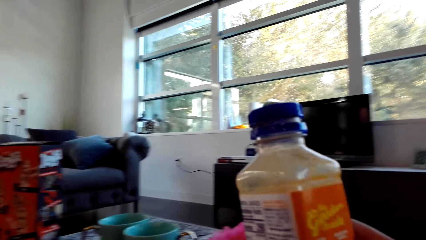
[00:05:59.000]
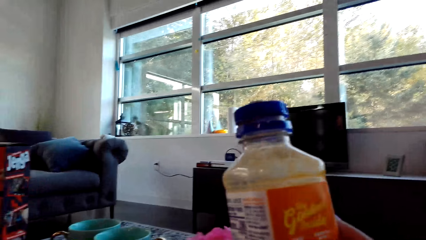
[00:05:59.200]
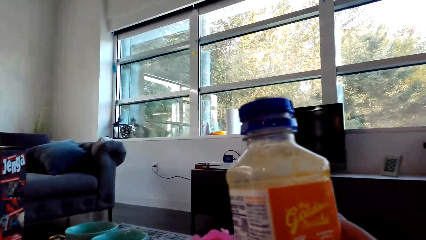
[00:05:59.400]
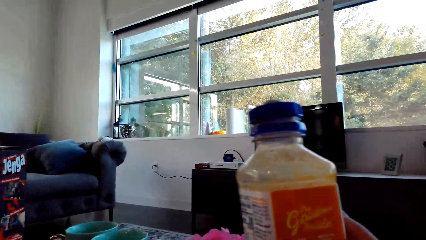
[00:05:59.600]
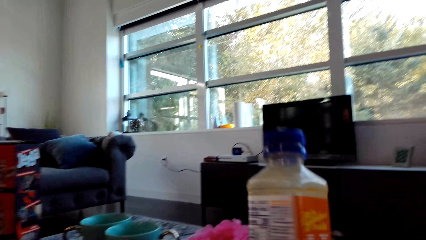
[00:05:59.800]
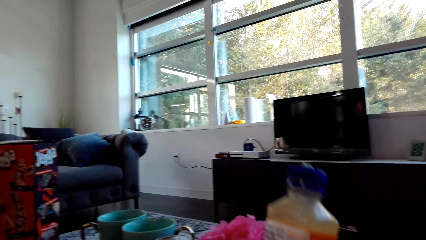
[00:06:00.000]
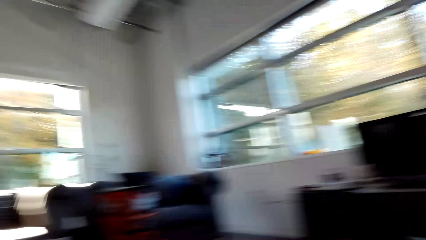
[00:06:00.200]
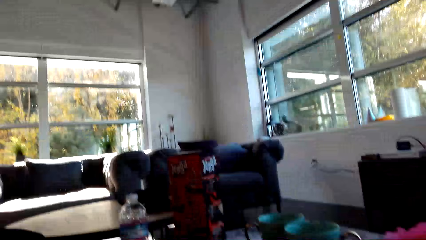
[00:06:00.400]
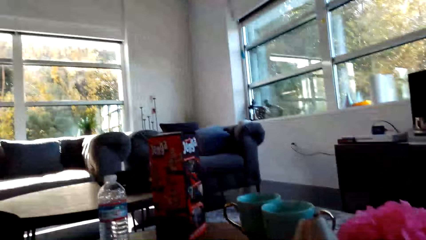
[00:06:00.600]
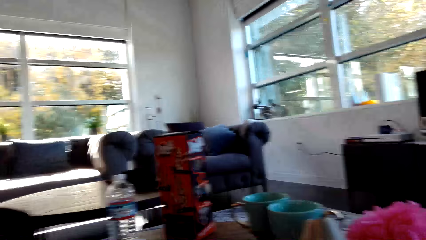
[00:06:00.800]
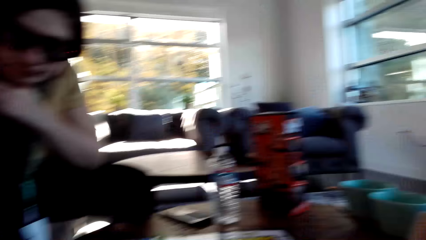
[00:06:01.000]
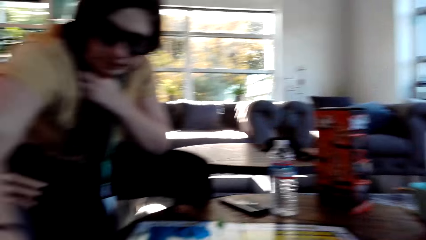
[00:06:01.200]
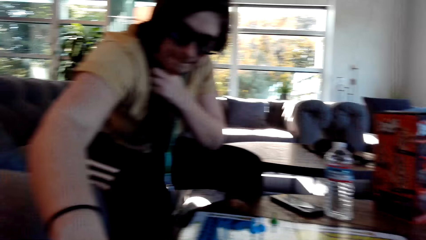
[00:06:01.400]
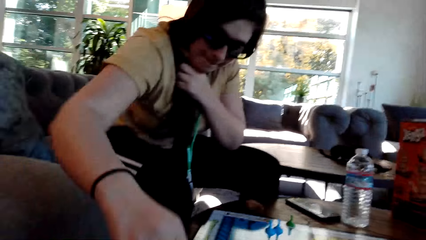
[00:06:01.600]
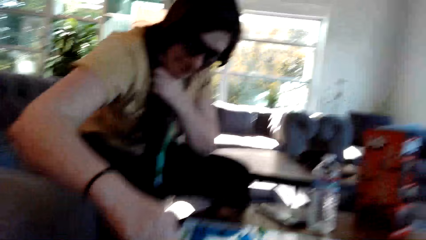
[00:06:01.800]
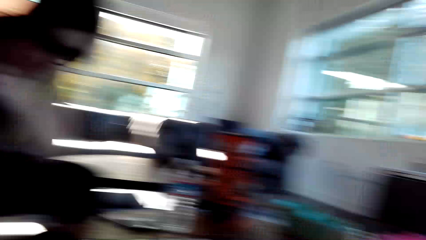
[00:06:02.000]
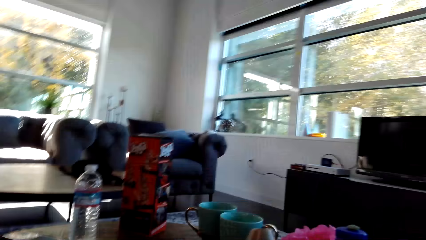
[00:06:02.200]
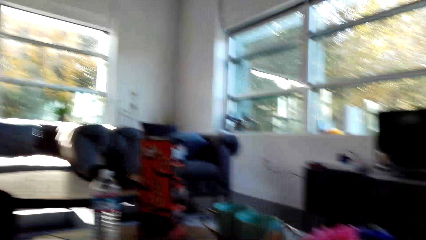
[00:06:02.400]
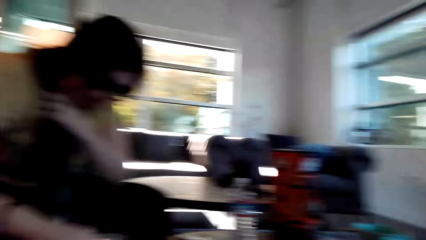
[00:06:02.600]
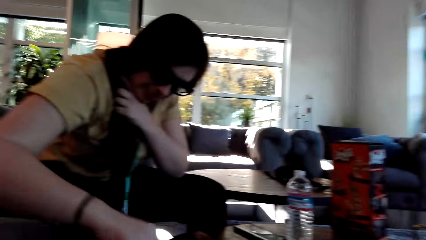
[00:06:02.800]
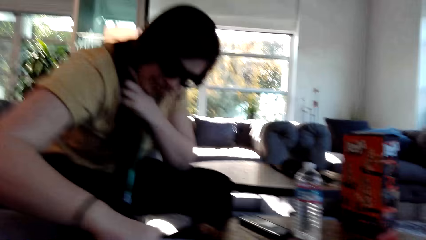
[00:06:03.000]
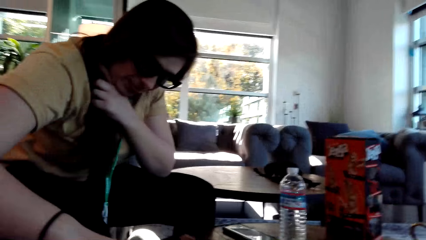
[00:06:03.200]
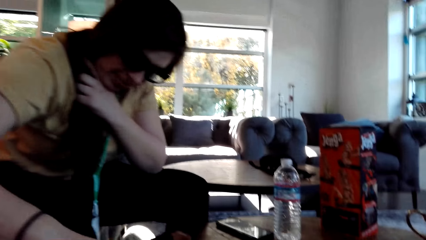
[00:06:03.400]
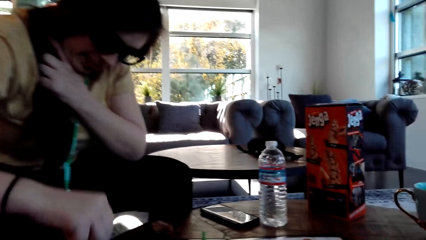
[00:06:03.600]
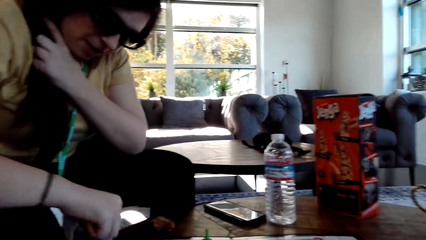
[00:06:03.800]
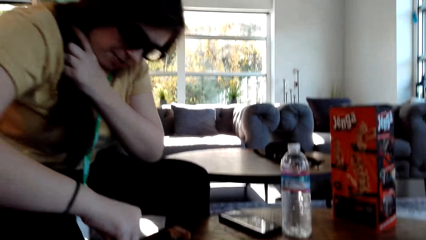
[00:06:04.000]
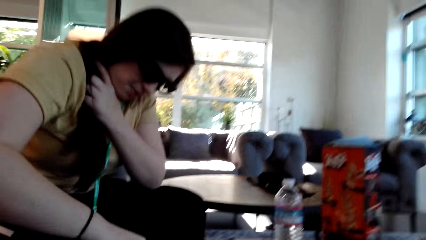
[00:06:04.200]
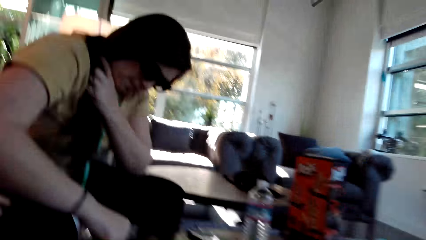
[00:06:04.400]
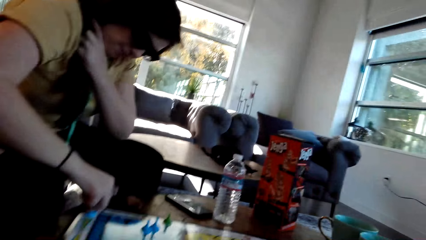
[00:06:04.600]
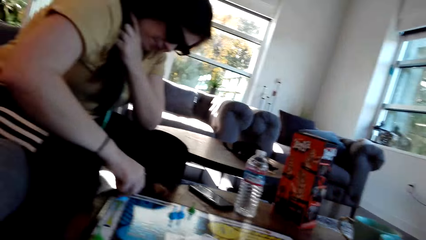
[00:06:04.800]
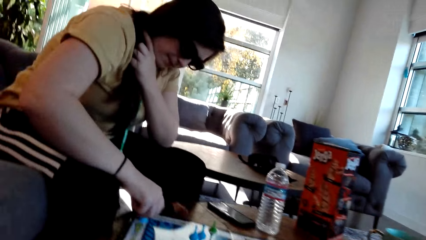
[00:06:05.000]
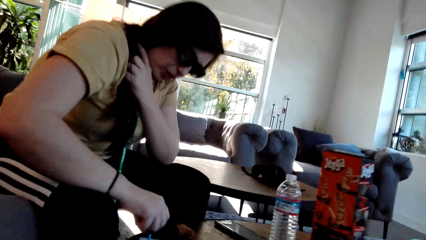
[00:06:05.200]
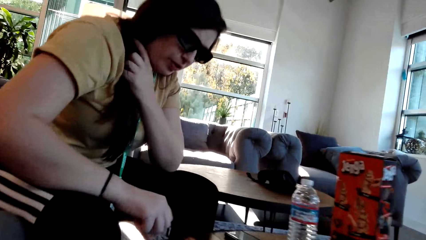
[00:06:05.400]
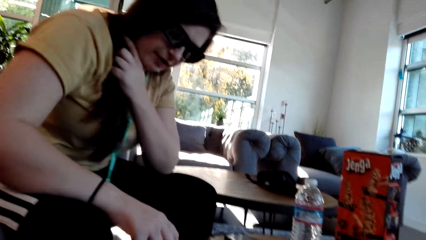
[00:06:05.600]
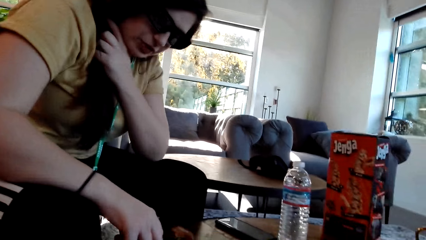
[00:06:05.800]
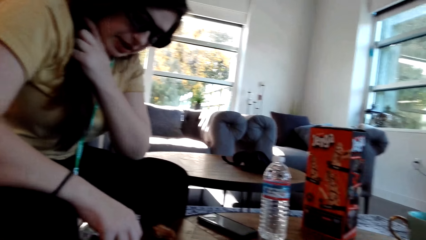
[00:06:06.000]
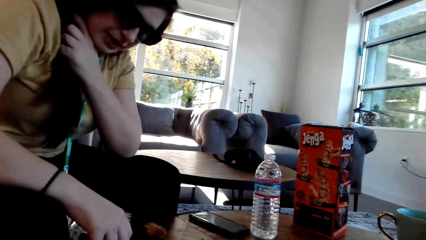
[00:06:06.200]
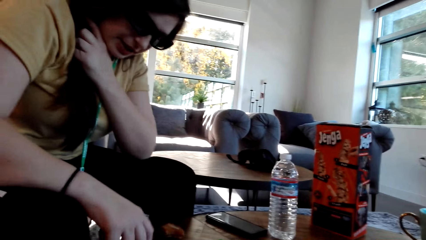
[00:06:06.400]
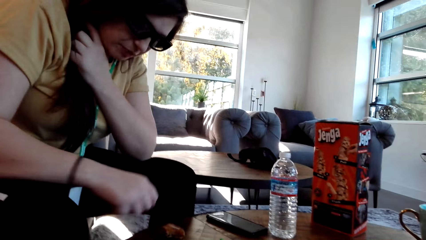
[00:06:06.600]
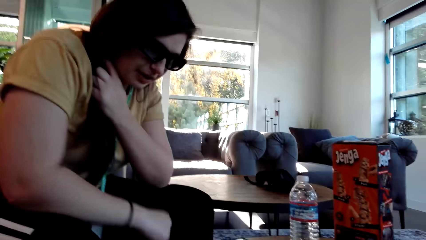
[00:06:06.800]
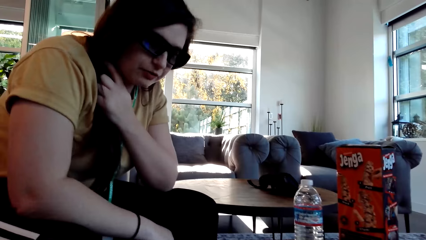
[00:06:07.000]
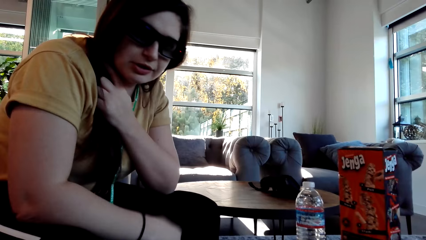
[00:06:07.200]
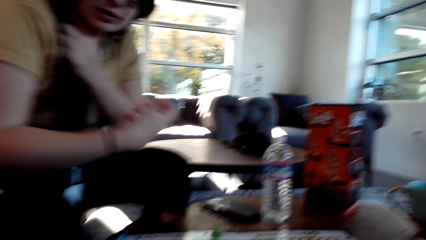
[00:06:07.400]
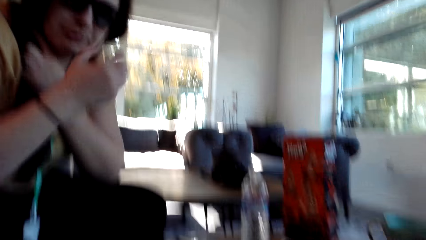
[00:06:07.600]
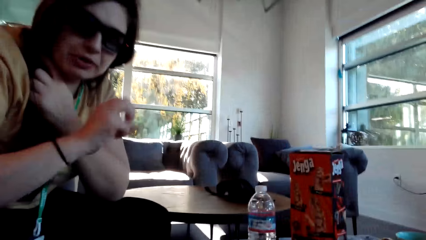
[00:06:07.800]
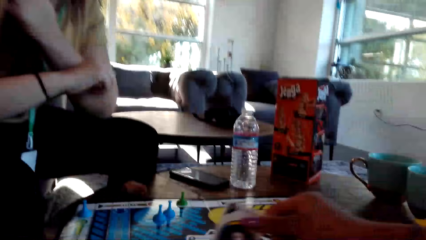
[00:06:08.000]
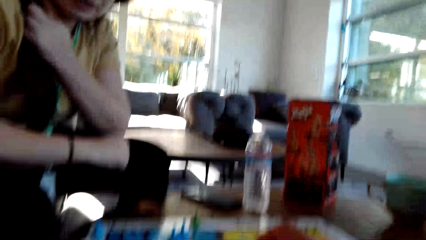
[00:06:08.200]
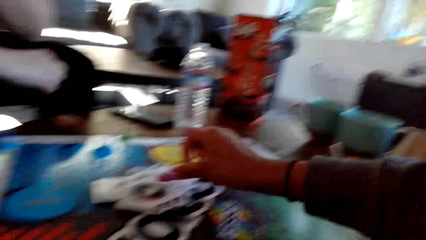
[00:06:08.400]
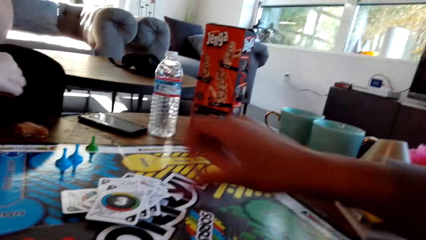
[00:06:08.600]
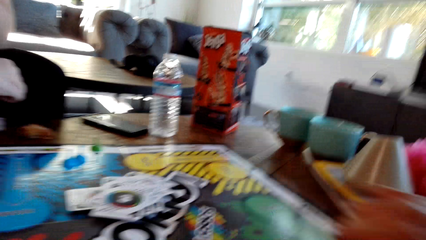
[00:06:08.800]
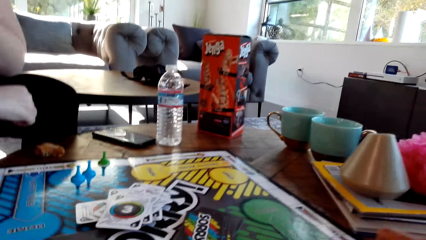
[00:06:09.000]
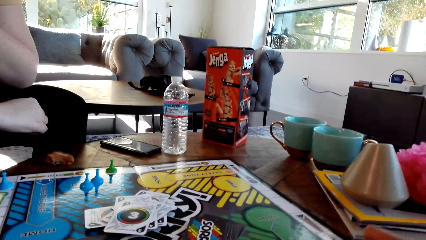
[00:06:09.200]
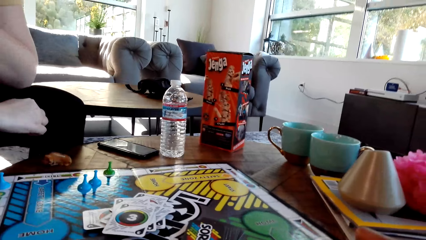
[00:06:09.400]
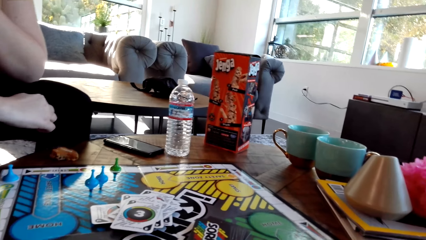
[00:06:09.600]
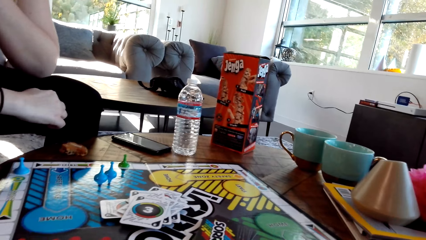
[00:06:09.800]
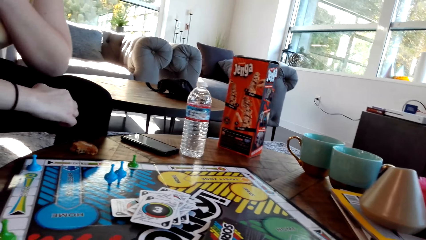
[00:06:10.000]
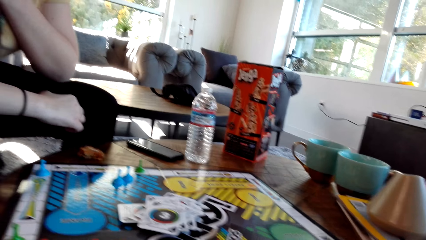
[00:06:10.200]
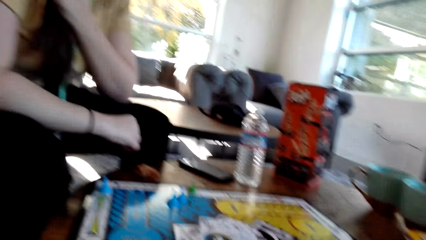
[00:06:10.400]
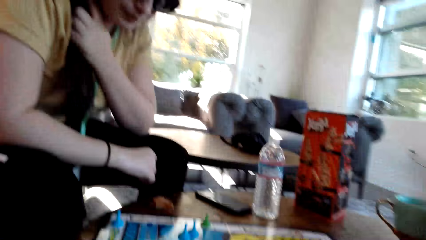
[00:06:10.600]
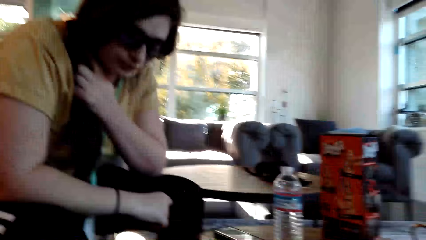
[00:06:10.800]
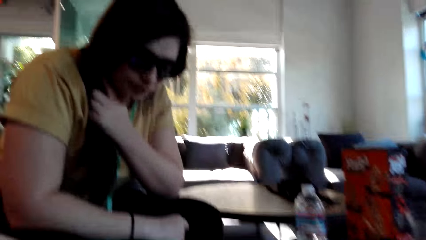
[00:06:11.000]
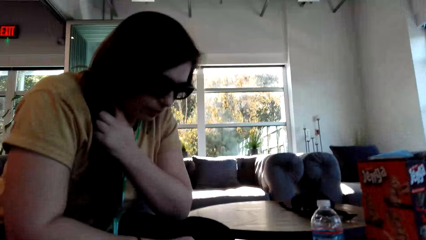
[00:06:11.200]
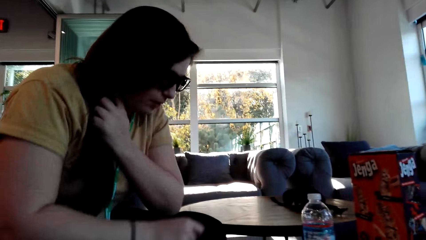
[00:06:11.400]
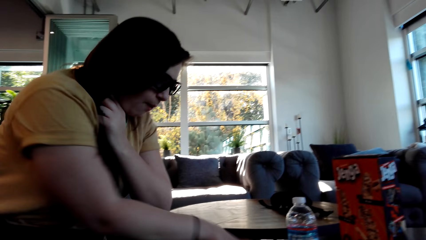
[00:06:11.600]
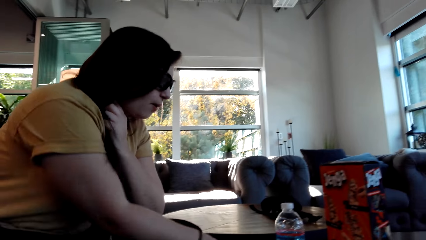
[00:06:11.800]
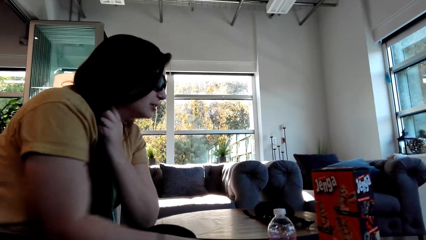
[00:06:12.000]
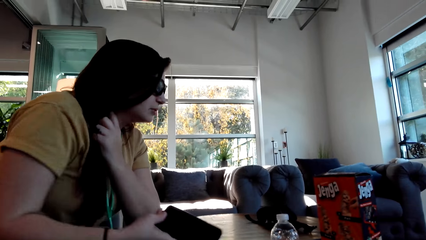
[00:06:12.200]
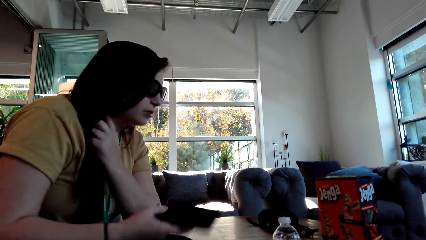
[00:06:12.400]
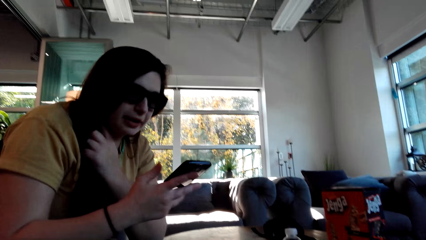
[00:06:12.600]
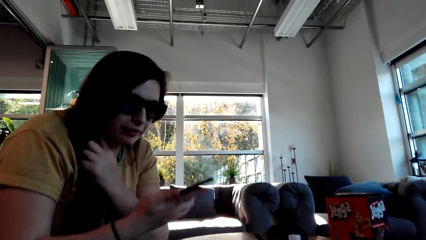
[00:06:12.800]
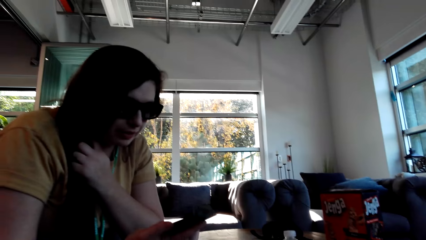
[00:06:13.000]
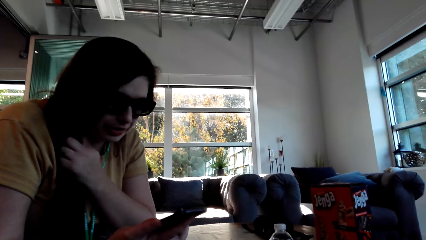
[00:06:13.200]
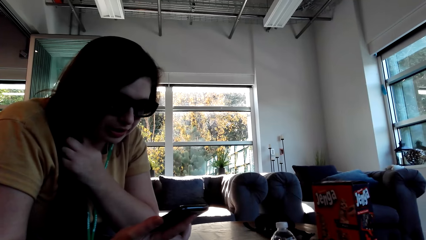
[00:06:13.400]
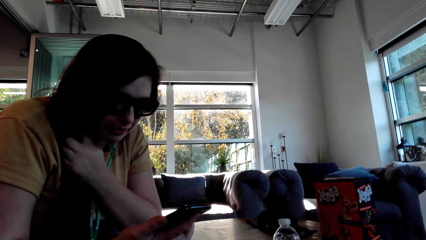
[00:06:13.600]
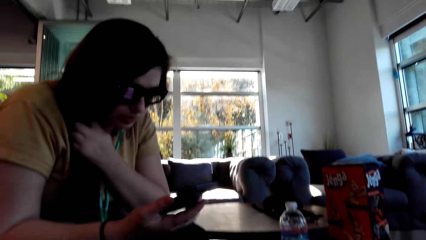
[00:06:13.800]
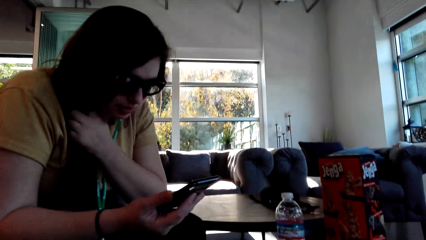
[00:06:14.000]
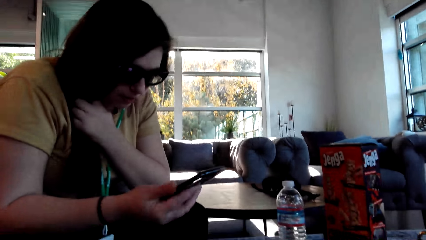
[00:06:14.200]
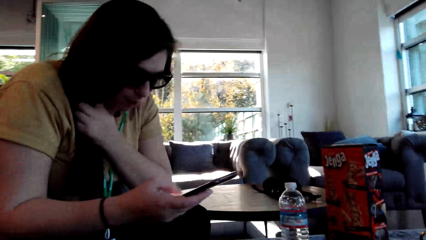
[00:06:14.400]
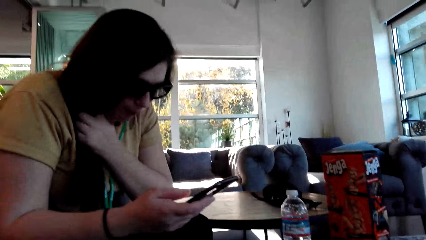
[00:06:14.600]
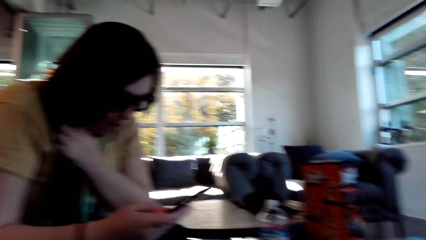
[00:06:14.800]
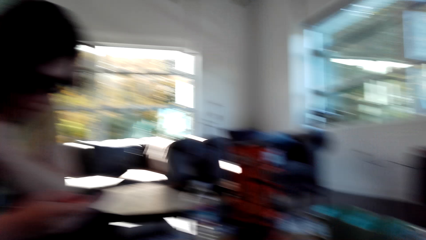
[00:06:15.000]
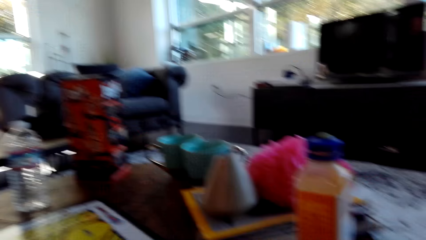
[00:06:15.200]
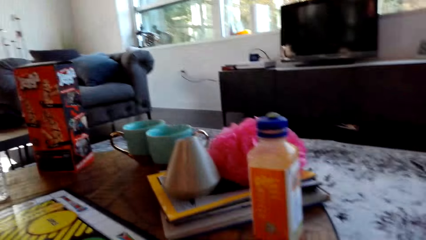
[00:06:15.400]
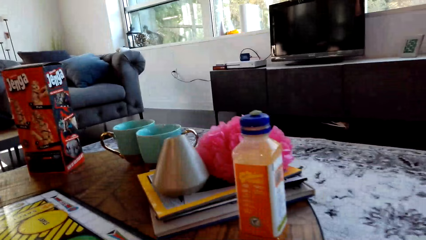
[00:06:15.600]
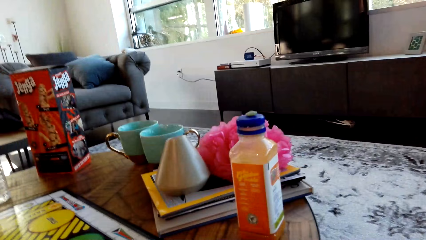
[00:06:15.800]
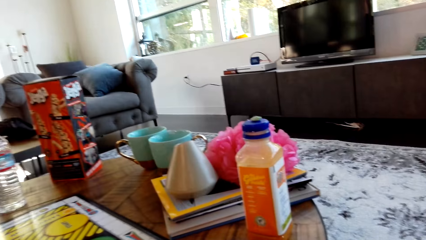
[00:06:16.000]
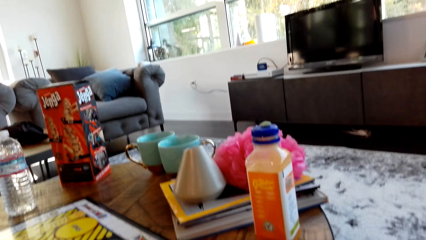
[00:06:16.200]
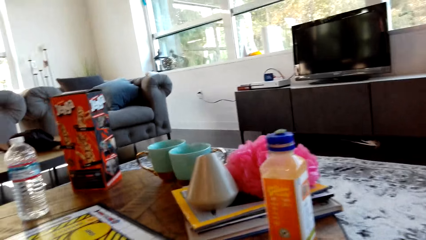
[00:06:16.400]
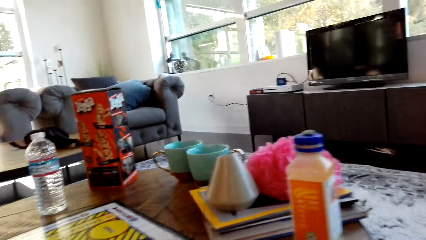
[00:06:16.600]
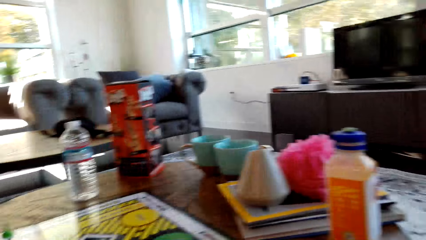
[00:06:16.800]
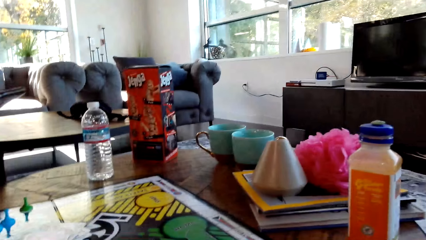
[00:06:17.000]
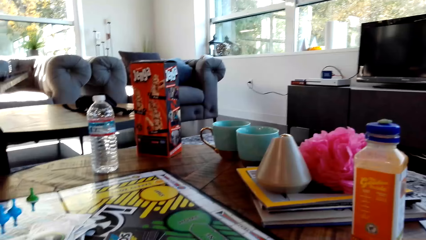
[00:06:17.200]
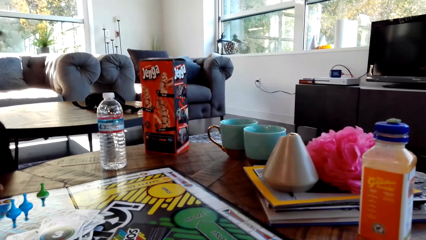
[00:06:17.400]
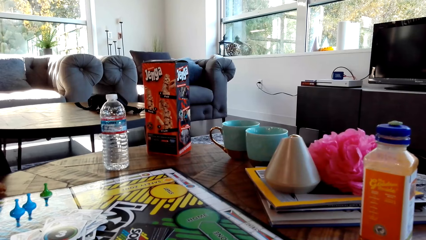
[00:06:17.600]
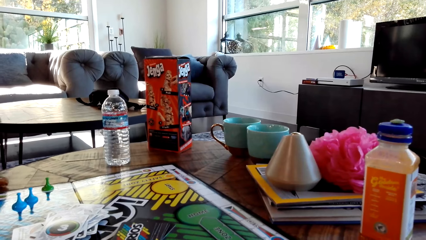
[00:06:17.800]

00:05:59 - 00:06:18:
A woman moves a pawn. The woman plays the sorry game. The camera wearer puts a card on the board. The woman picks up a phone and scrolls on the cell phone.
